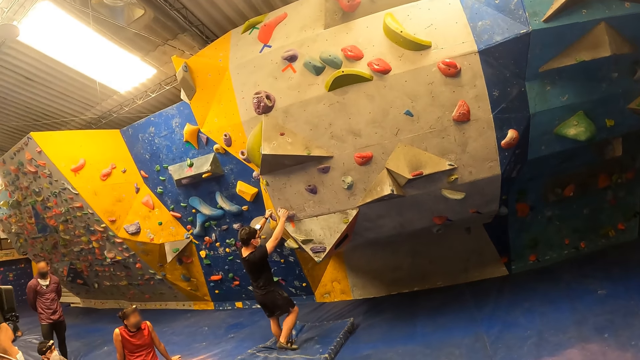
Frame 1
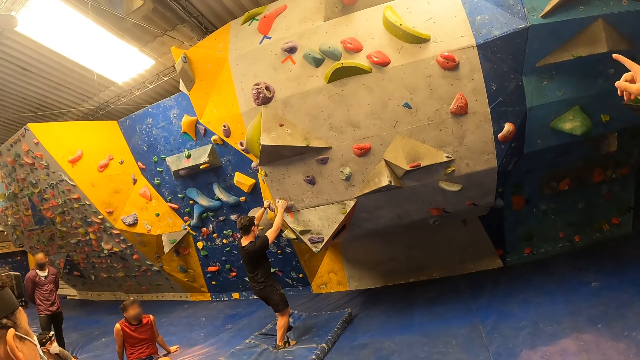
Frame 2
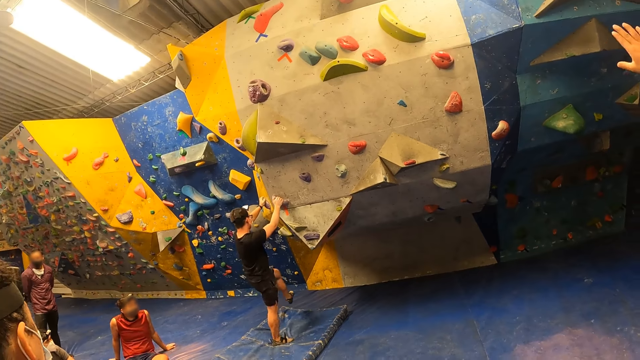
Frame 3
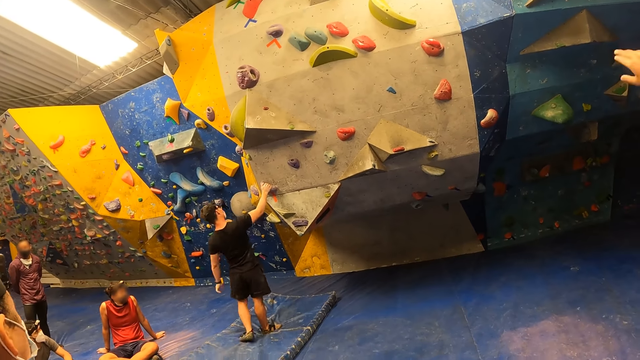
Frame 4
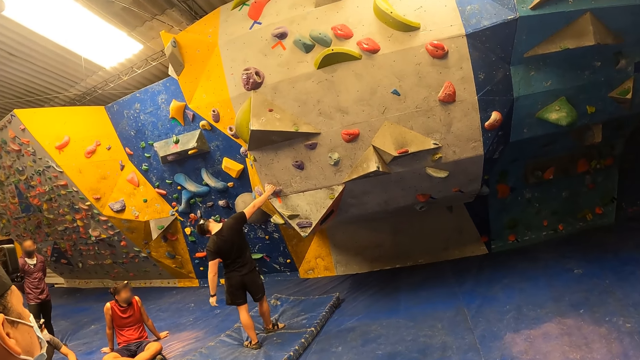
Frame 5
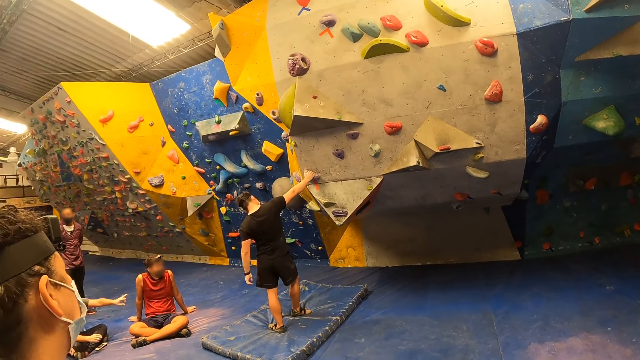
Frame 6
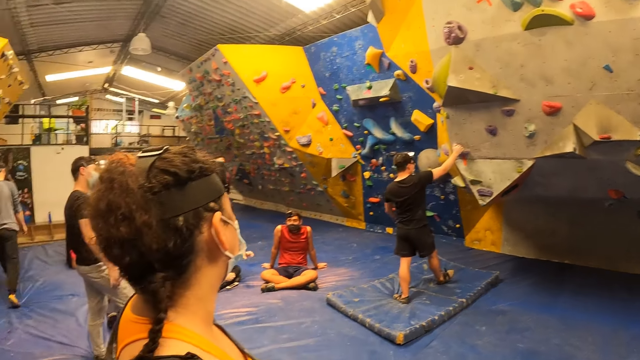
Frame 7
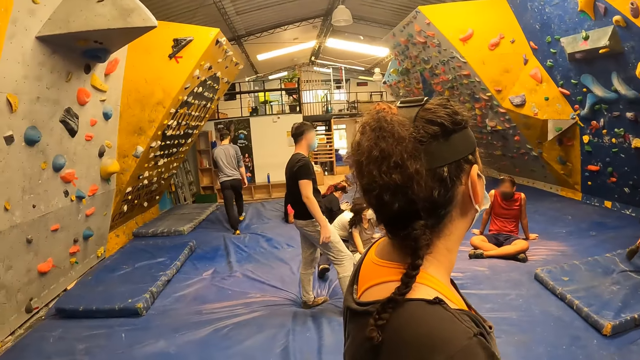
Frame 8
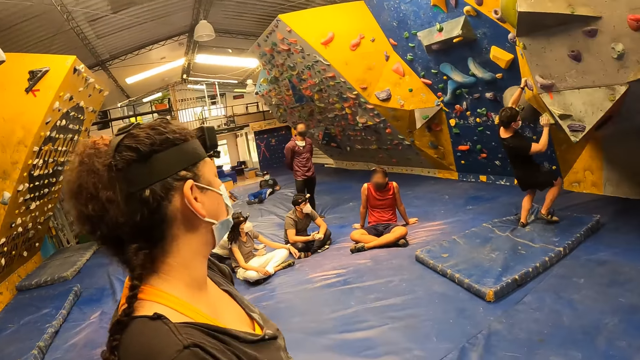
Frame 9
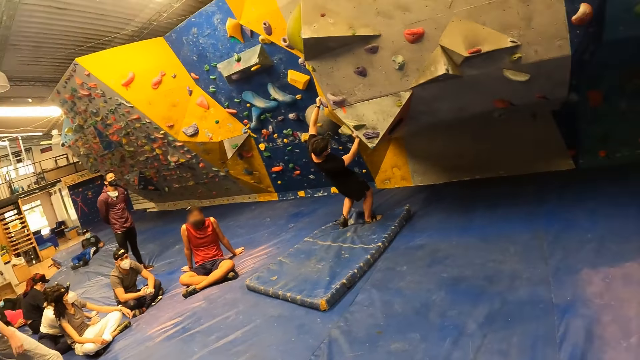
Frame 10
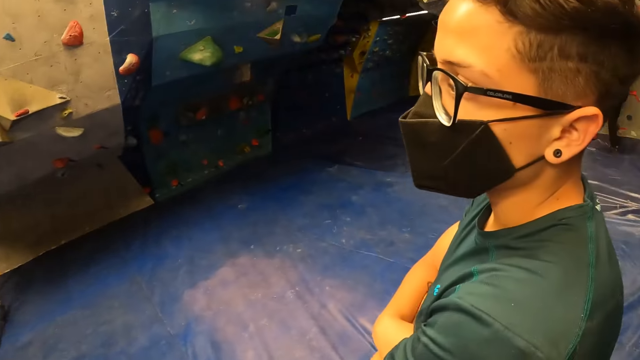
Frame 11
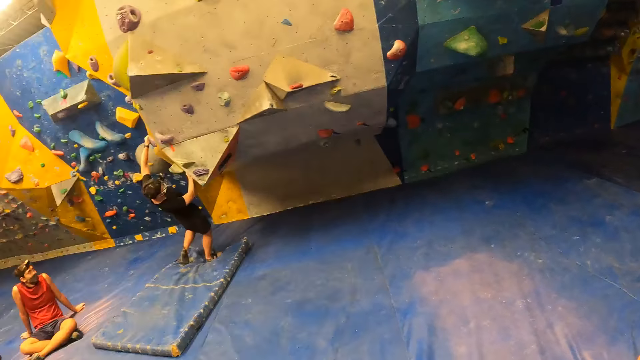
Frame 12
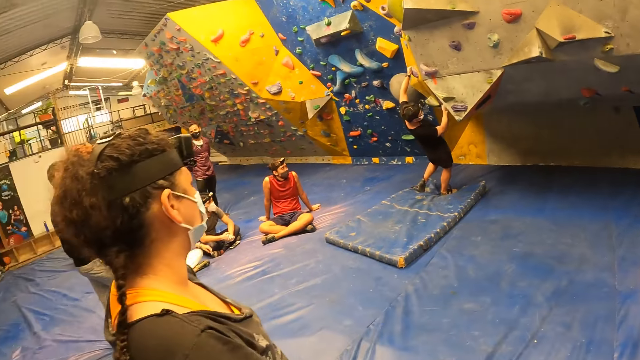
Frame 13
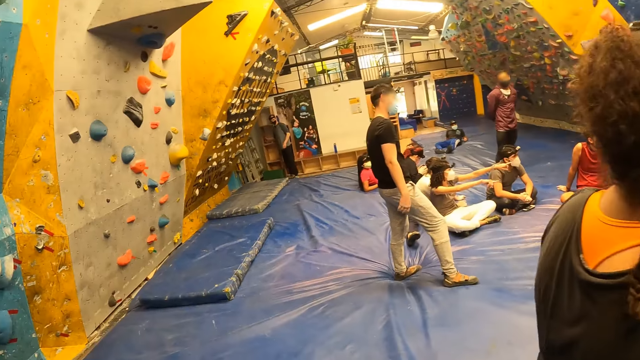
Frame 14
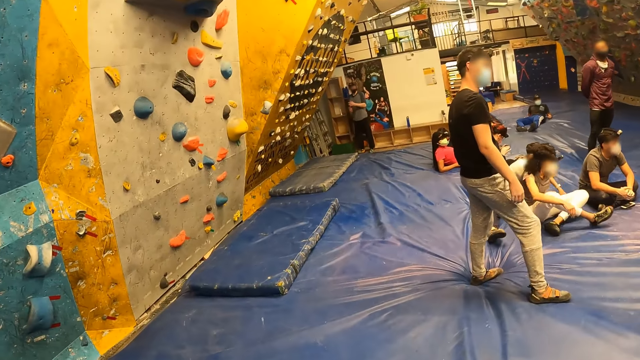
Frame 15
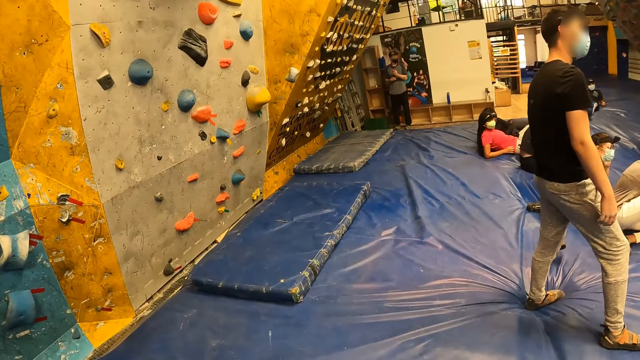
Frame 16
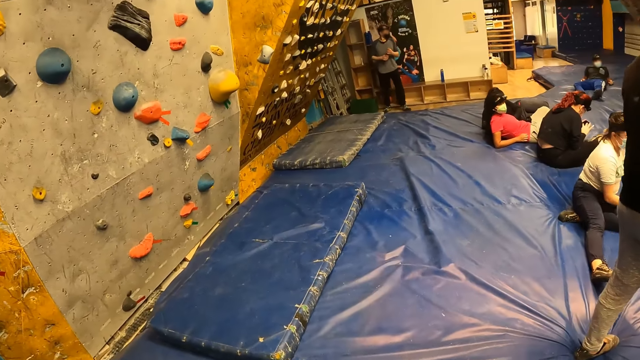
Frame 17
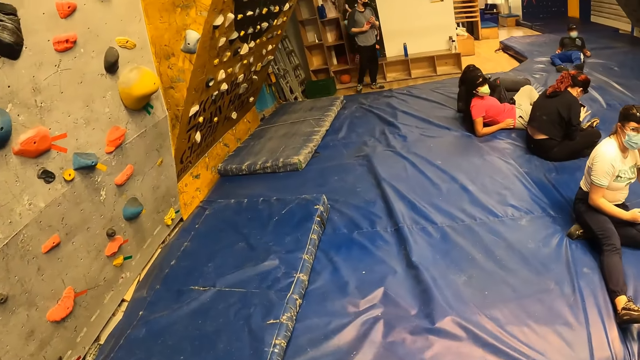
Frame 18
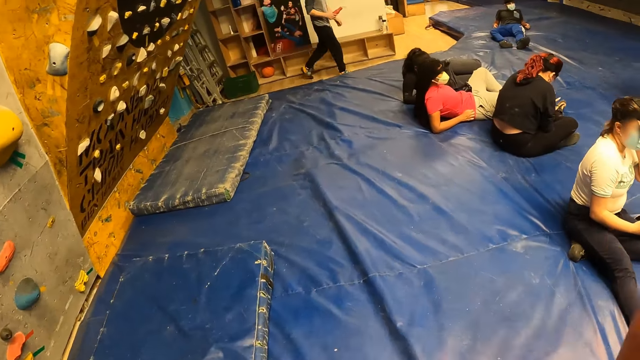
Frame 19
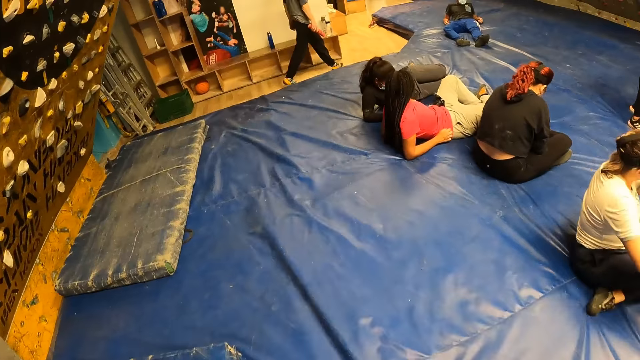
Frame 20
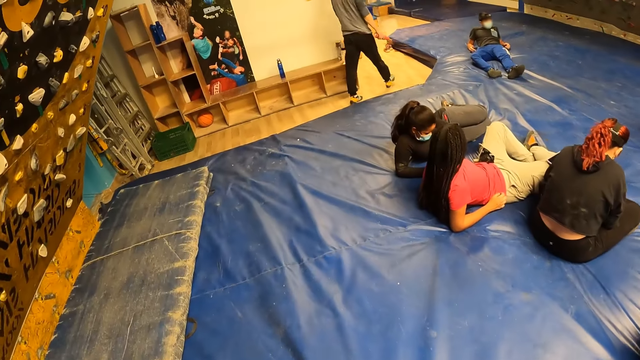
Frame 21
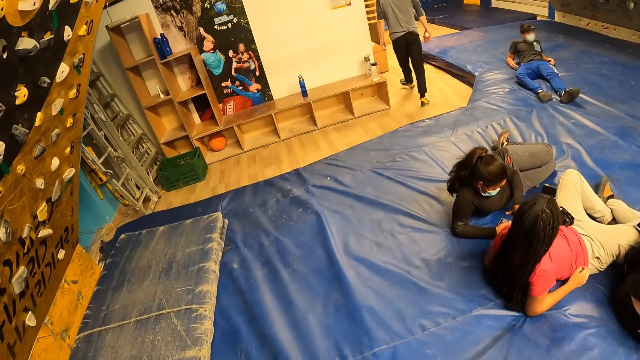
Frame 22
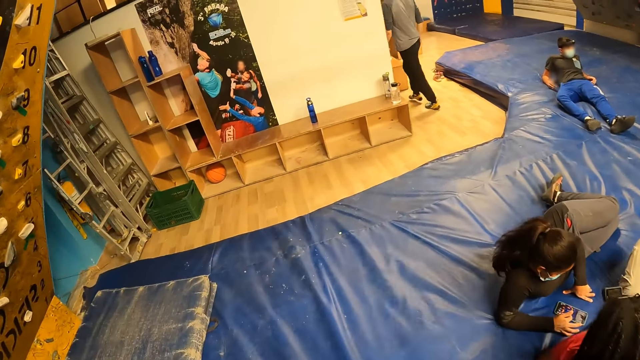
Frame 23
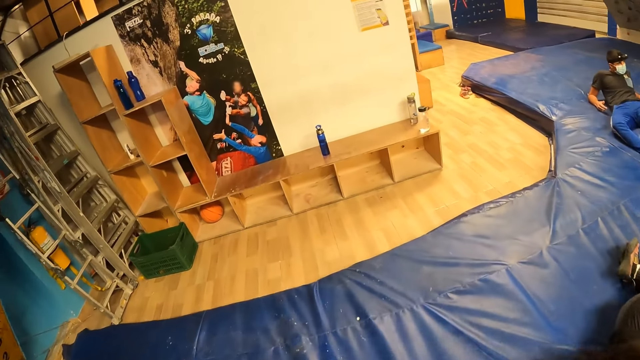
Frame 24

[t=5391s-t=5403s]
The camera wearer looks around the climbing wall. They walk around the room.

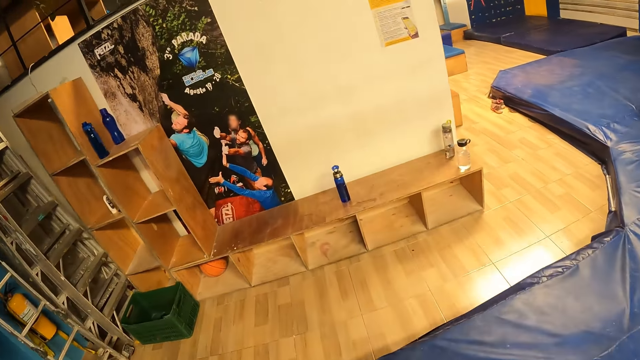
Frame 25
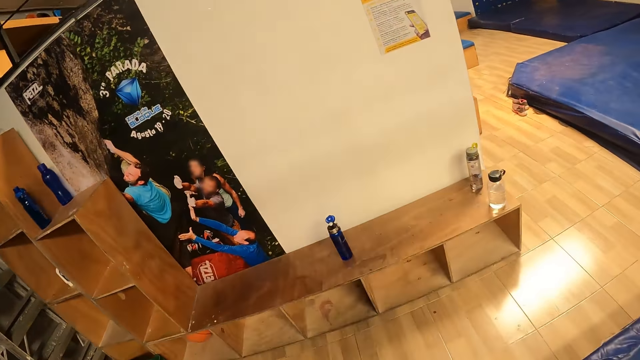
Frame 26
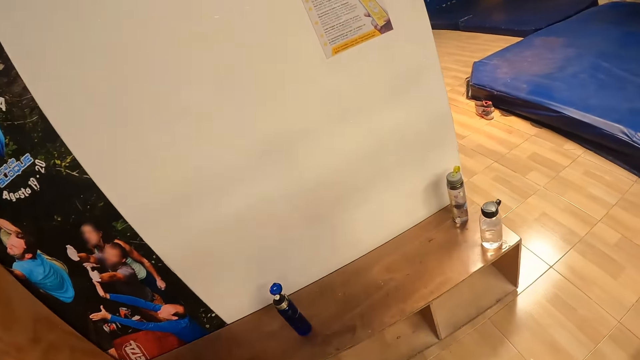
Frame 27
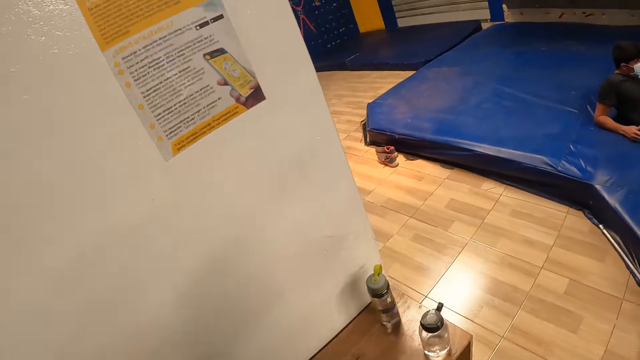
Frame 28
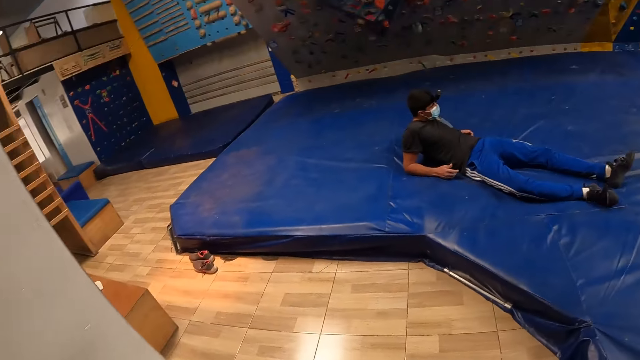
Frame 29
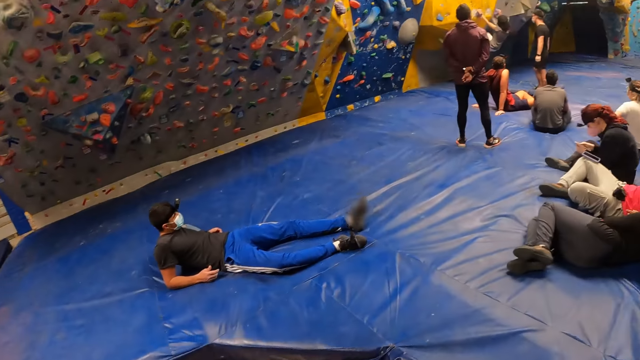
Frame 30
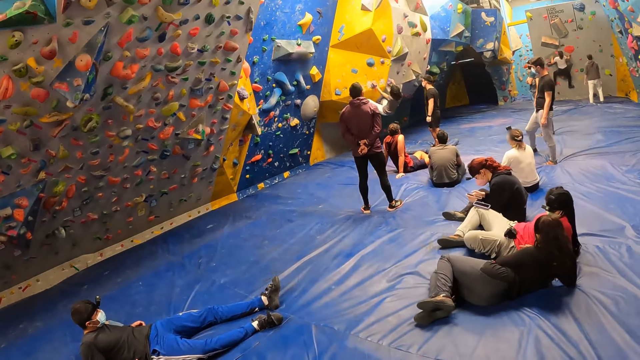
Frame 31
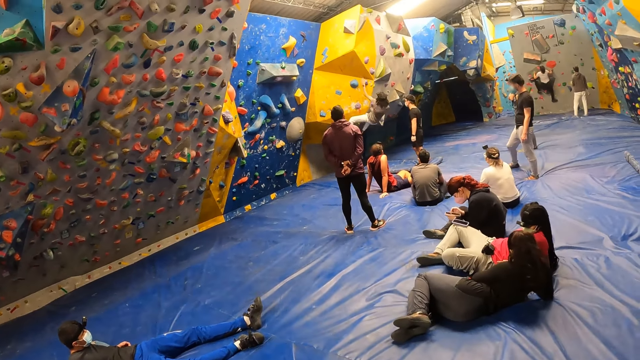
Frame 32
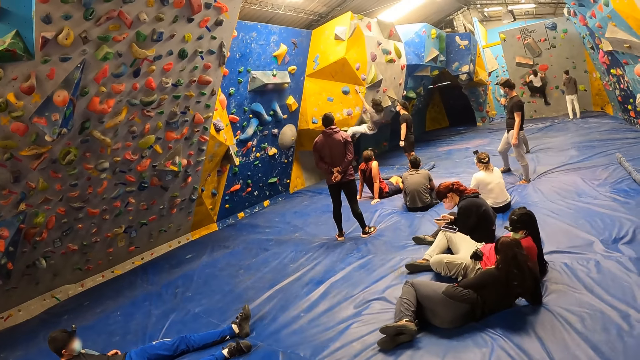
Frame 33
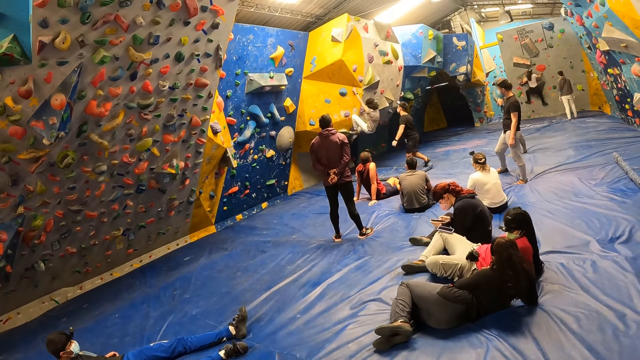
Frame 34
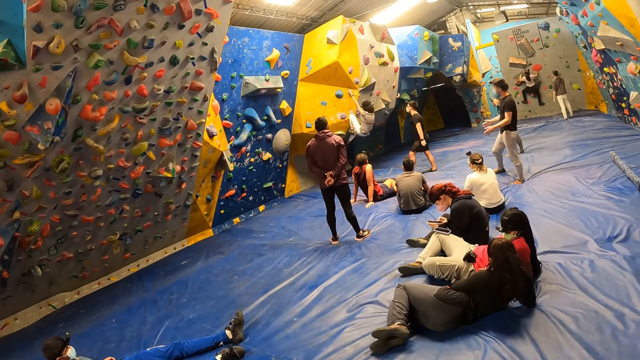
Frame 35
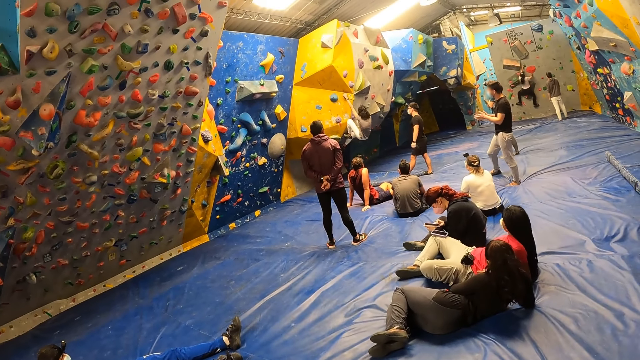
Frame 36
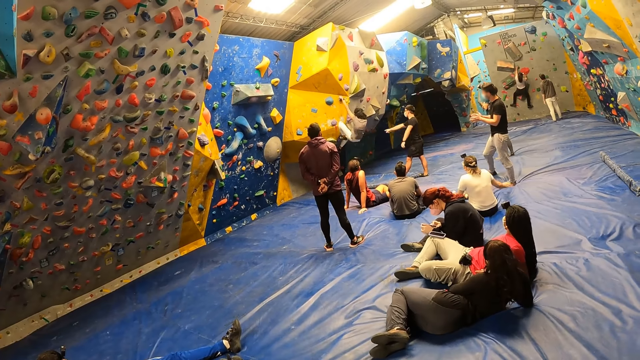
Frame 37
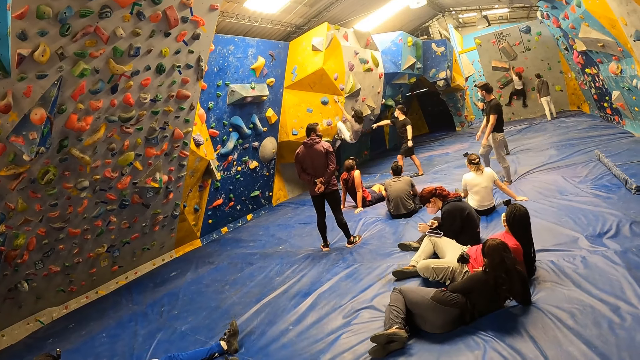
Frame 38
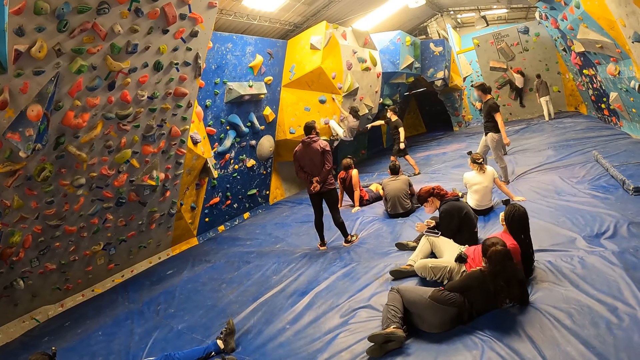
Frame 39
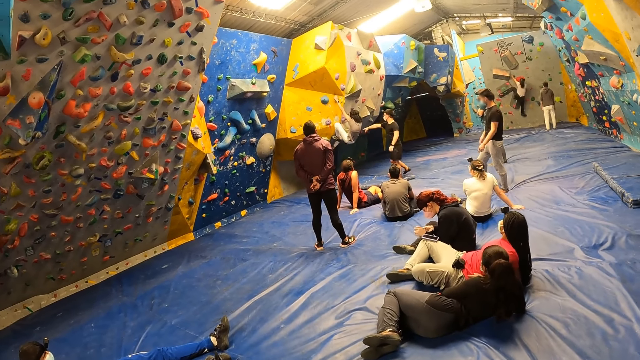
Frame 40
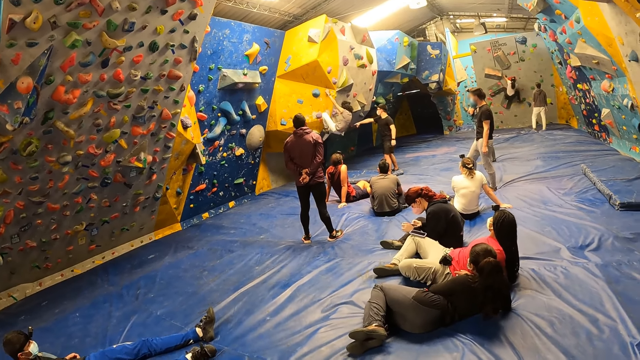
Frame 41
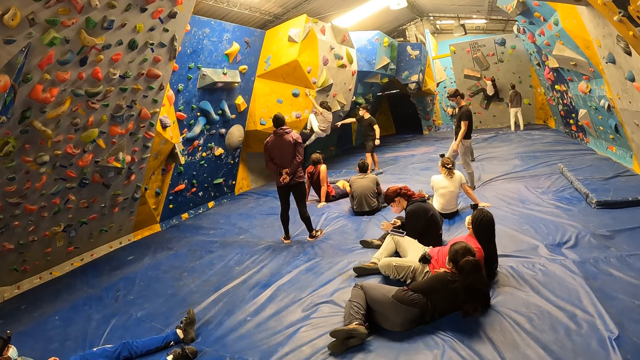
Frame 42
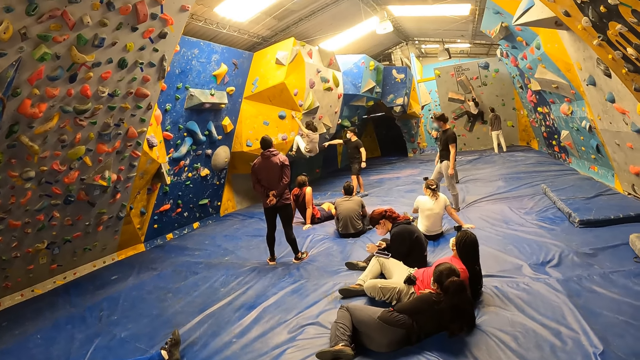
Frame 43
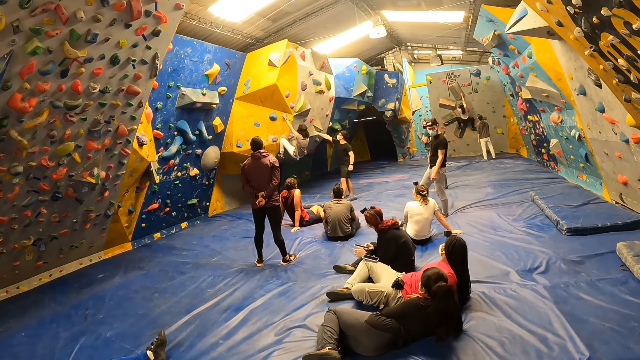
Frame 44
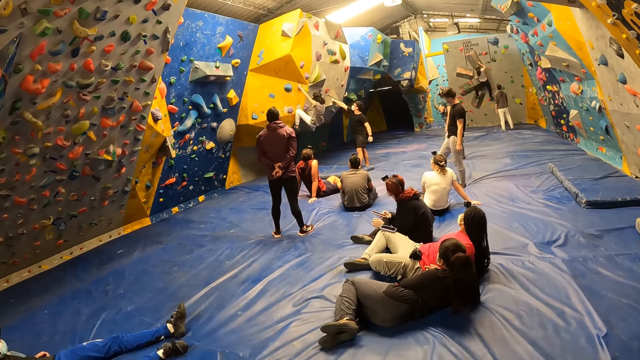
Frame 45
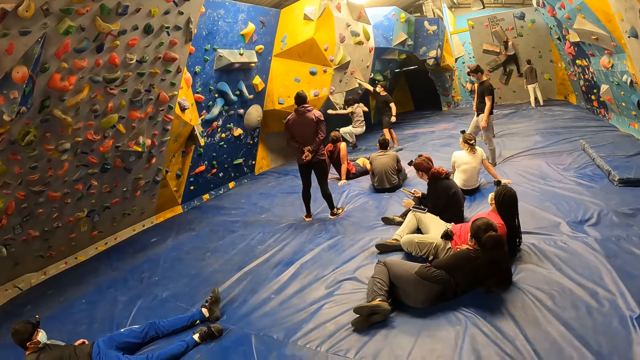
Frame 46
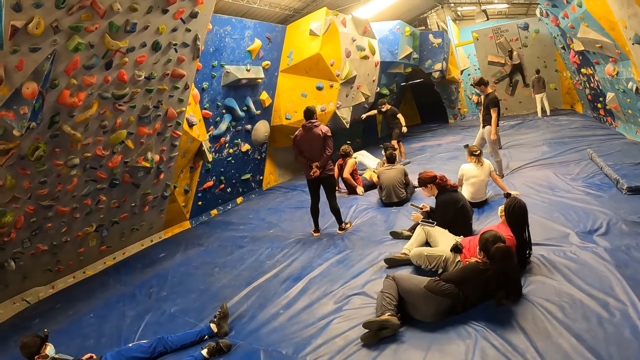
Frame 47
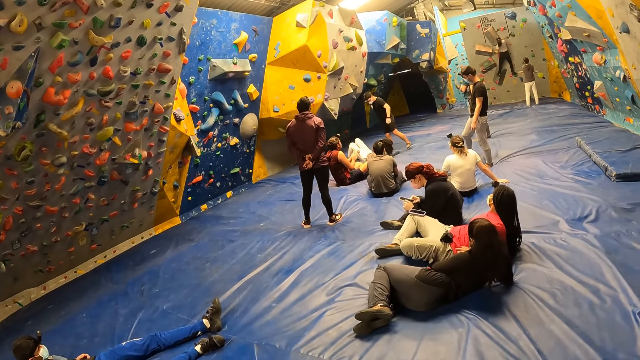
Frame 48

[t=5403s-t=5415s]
The camera wearer looks around the climbing wall.
